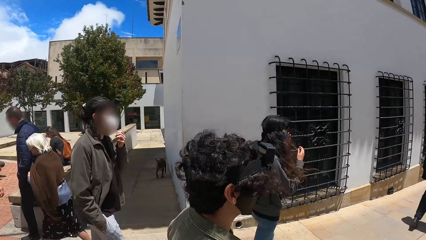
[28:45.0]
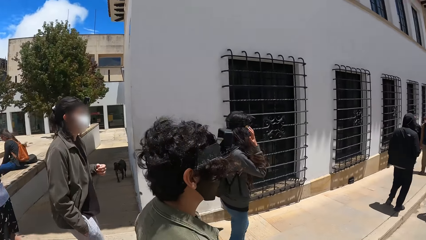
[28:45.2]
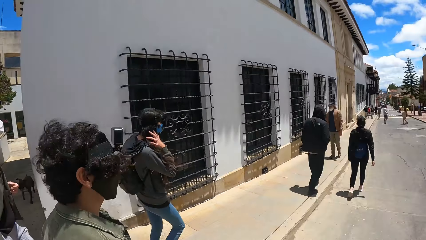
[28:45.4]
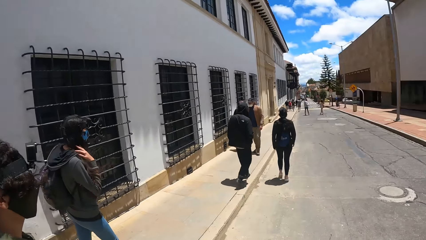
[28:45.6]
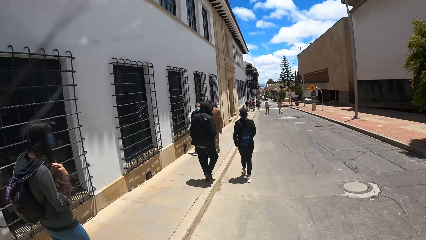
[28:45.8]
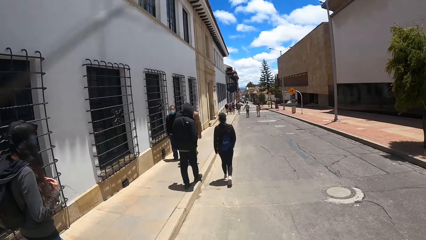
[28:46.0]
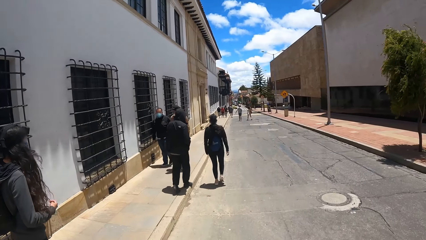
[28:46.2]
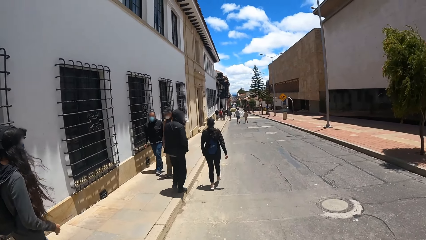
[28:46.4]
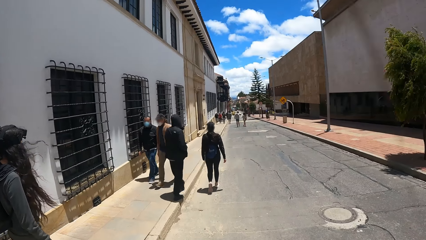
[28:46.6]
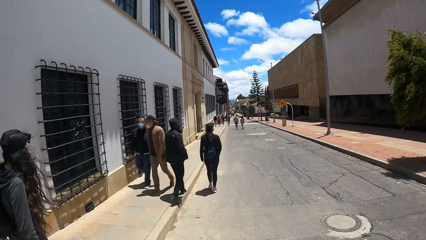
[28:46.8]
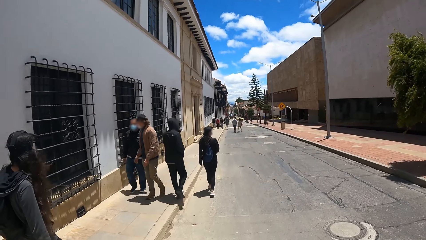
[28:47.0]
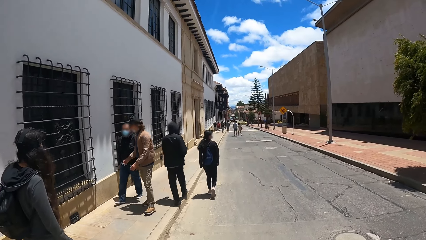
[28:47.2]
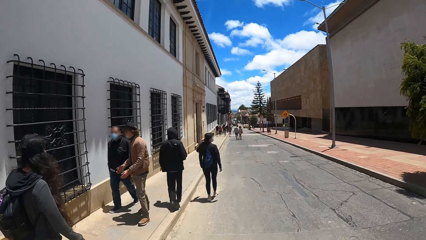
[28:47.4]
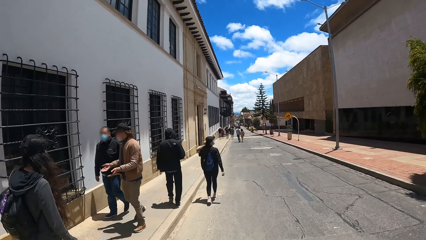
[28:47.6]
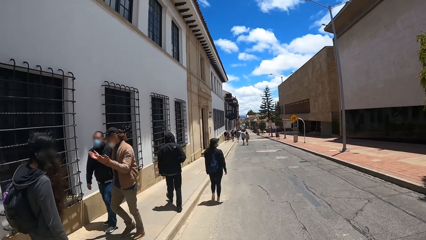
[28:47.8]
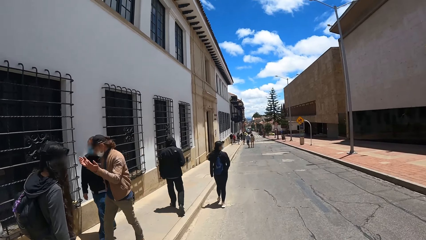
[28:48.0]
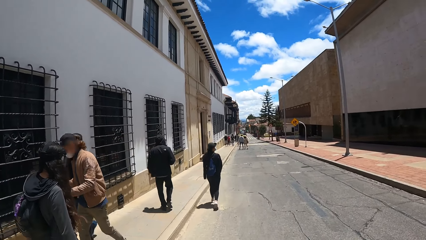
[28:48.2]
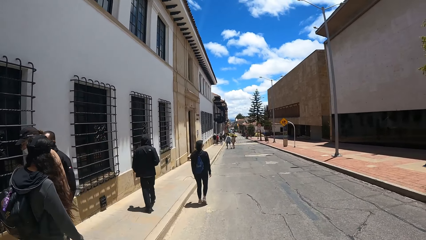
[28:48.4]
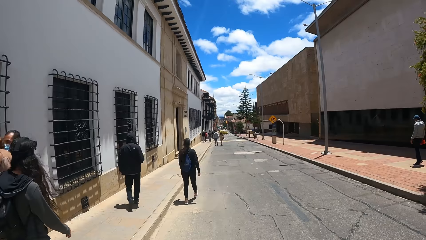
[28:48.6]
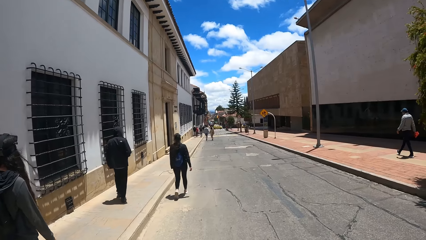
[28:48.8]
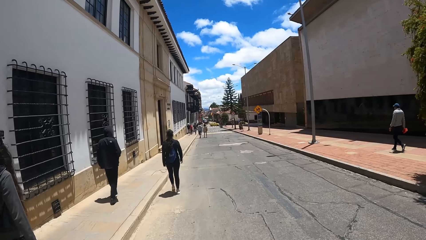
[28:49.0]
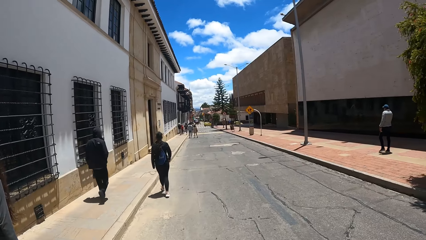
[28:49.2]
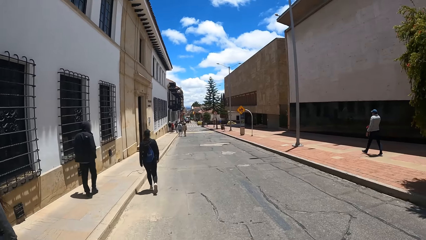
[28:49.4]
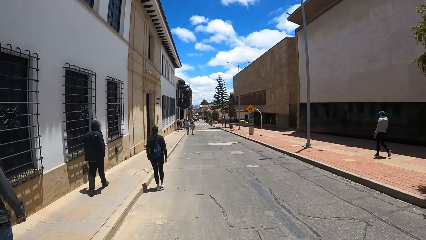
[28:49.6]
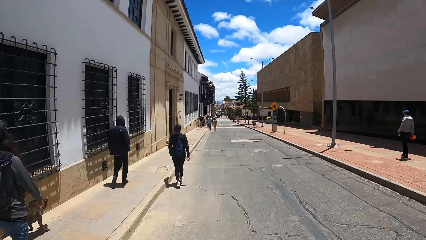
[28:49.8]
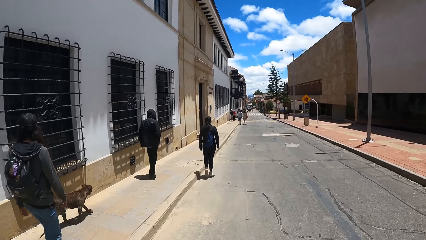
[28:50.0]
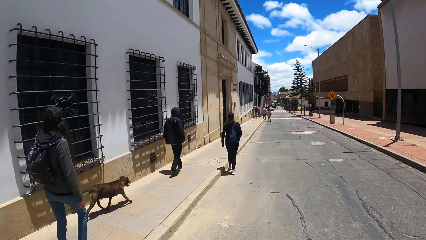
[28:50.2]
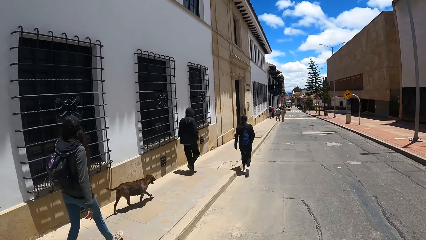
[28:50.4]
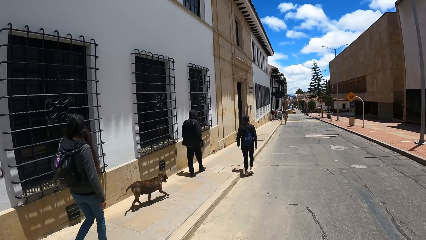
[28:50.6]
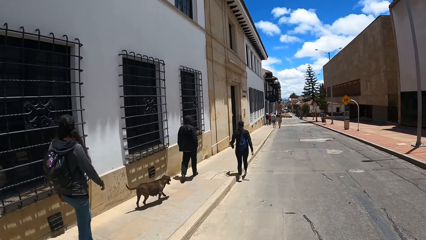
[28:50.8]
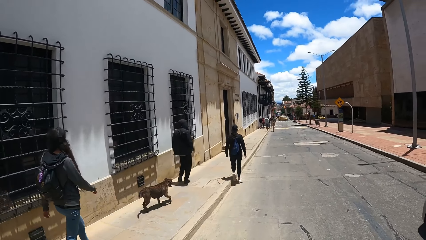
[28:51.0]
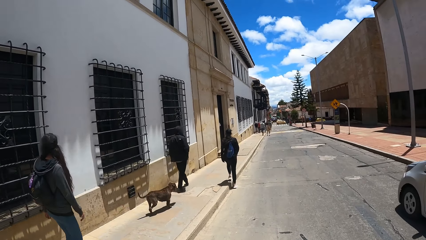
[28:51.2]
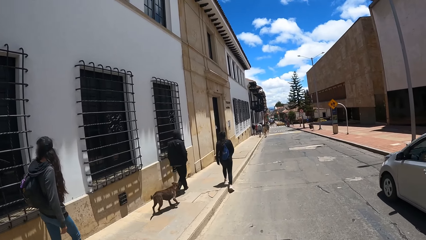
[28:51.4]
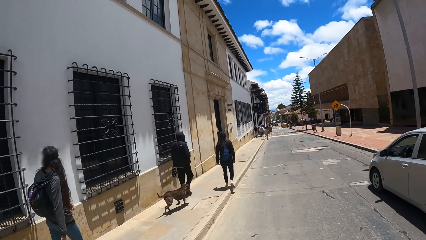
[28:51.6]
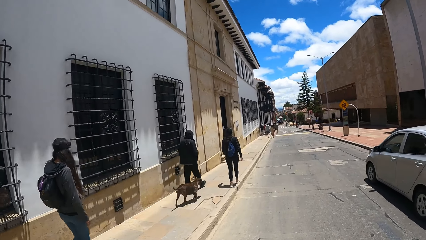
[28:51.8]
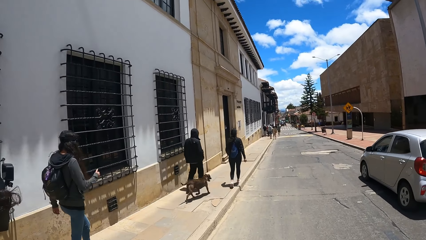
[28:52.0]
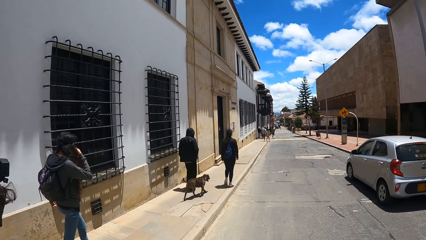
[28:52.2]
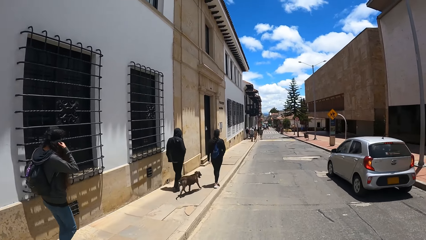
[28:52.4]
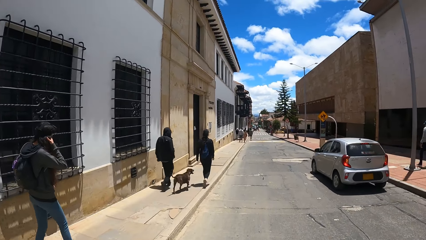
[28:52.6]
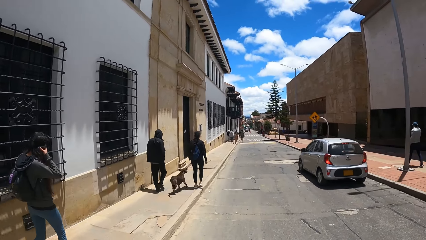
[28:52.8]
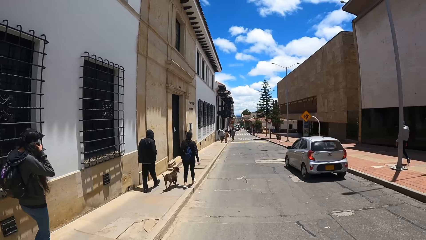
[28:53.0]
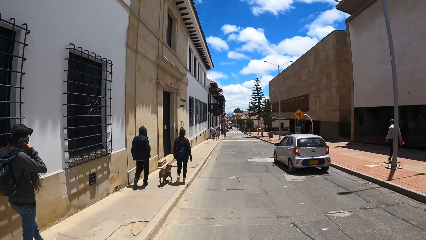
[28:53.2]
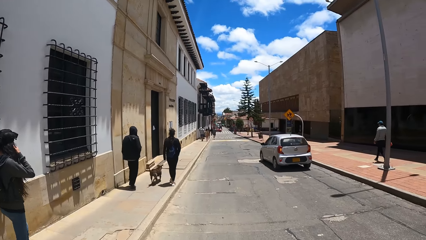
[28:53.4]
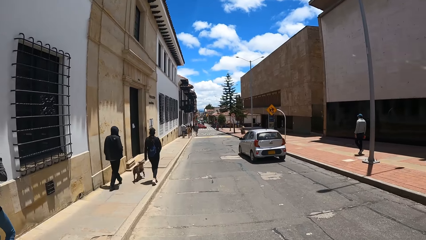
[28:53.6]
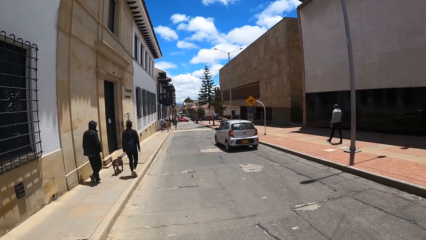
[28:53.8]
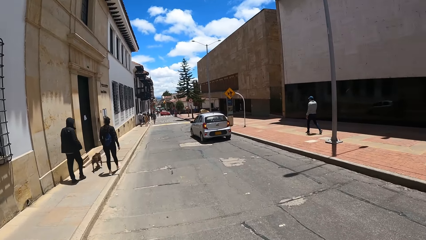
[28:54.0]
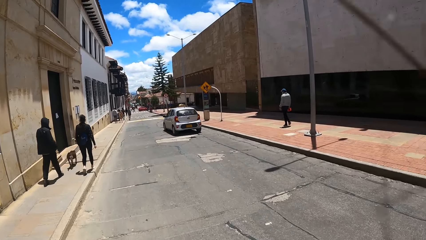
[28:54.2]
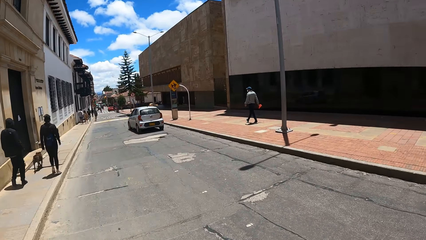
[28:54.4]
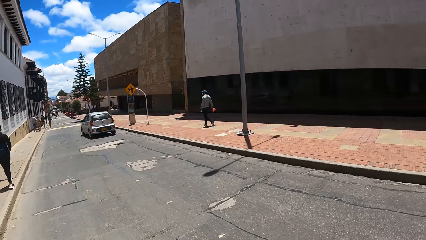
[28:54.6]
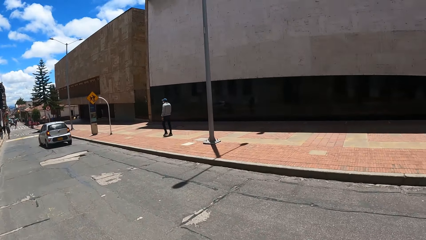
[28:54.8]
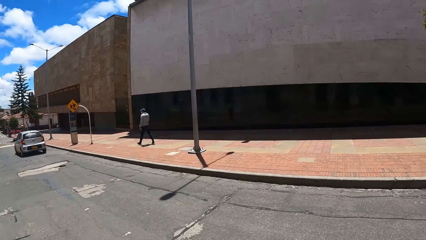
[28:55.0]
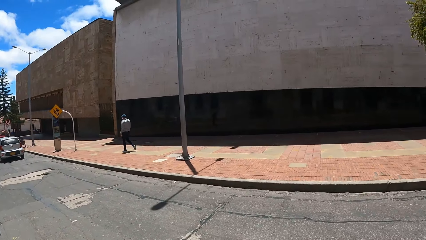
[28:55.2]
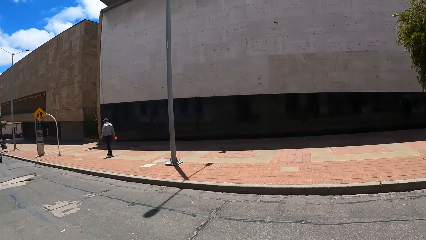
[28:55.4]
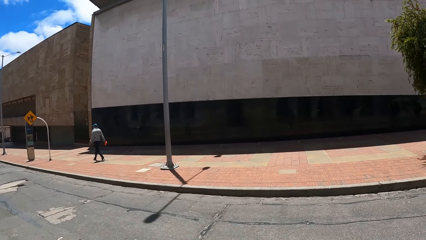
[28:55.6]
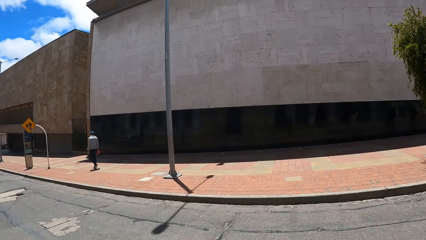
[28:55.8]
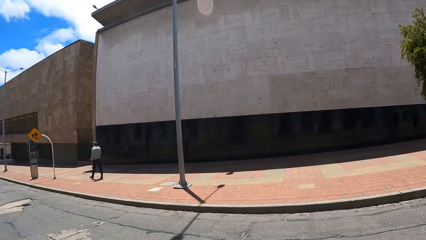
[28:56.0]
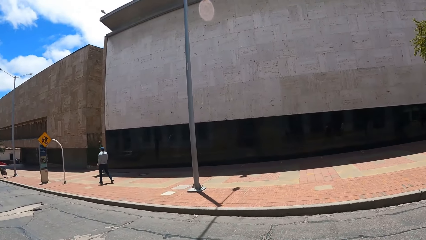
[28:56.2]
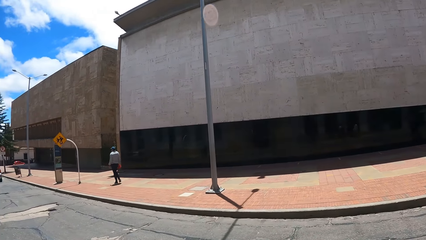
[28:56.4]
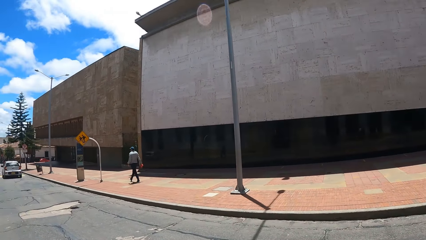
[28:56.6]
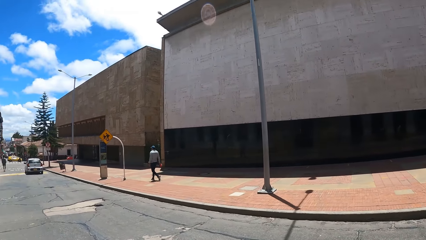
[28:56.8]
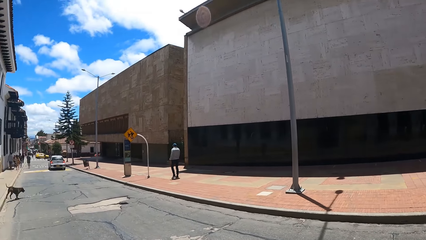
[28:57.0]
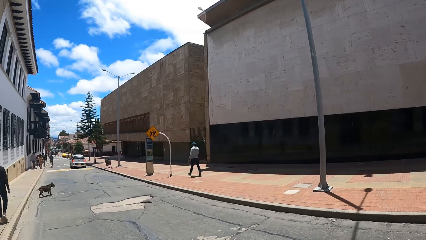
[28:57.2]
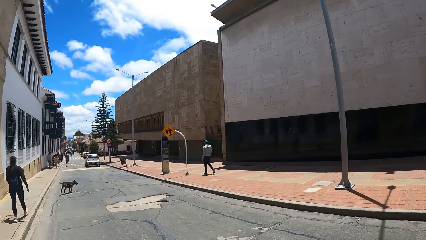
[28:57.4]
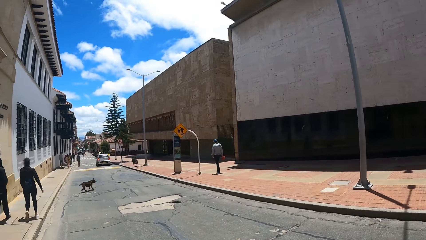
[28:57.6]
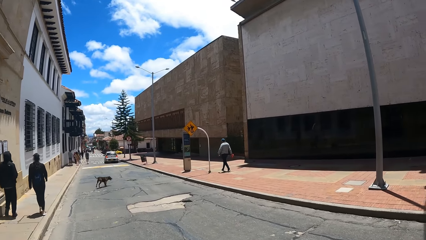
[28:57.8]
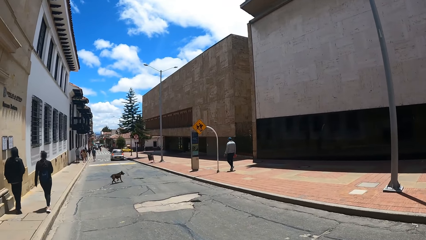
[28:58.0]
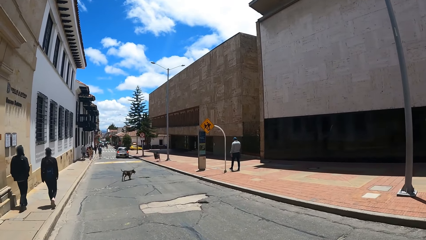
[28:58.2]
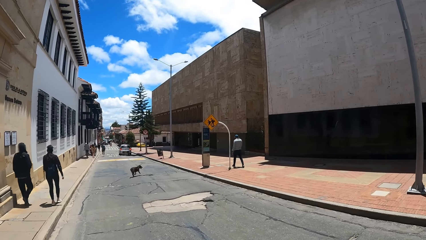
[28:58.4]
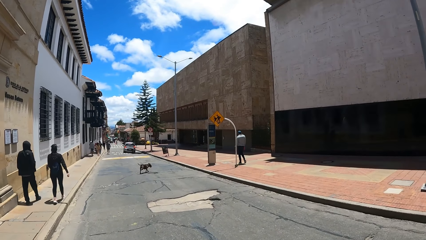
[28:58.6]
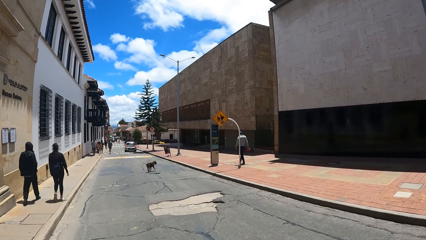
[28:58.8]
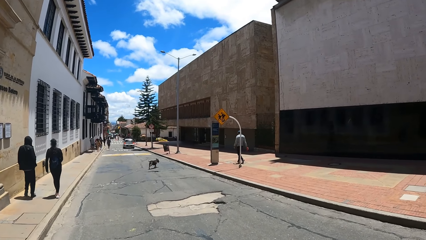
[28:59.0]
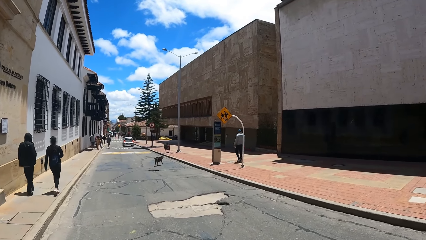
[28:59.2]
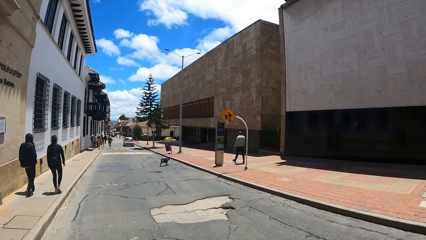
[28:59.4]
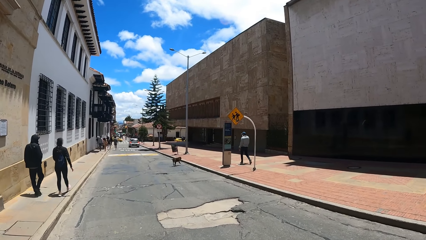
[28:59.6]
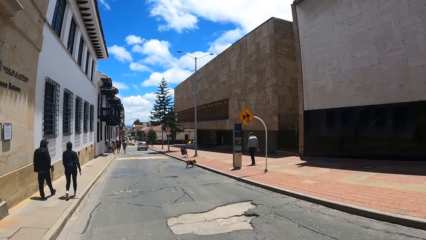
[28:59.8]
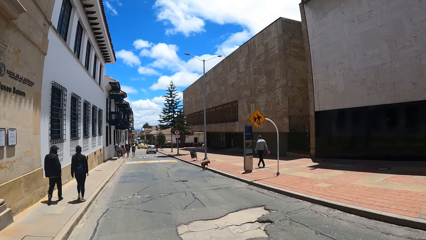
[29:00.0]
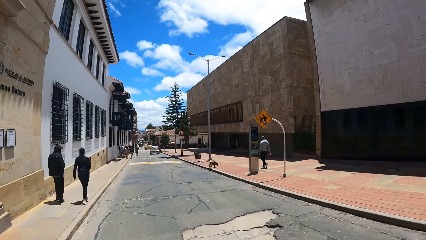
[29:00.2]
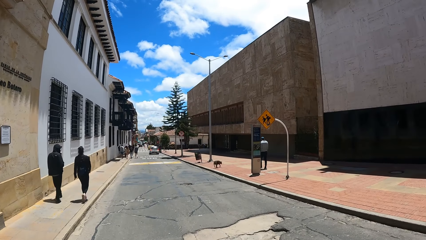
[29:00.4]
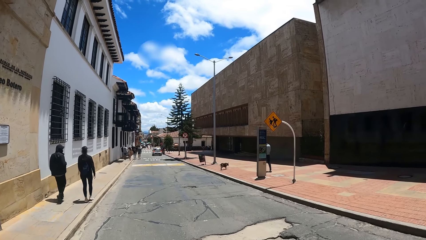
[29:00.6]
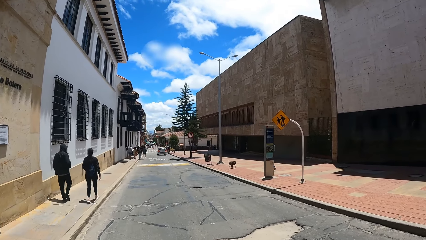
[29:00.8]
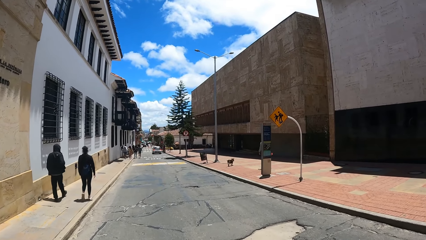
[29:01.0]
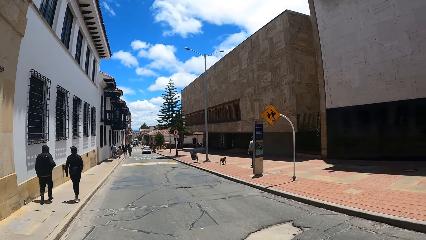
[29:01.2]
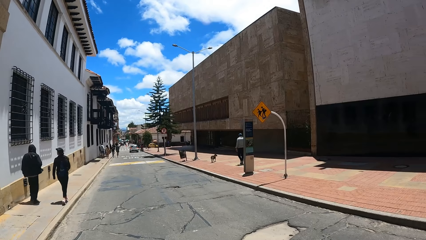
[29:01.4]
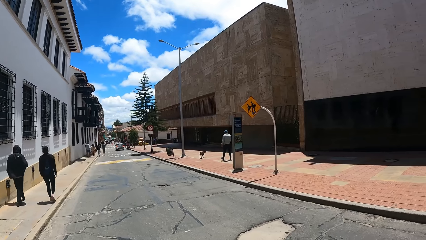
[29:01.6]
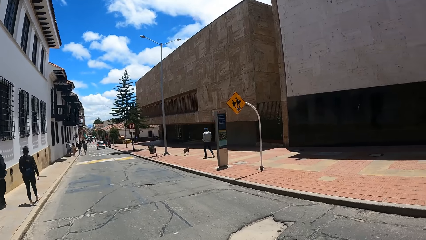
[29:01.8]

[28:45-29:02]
The camera wearer walks on the road. They walk on the sidewalk and look around.
